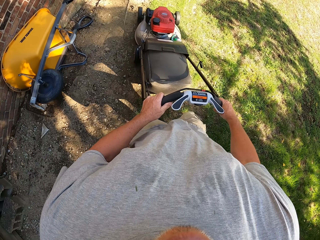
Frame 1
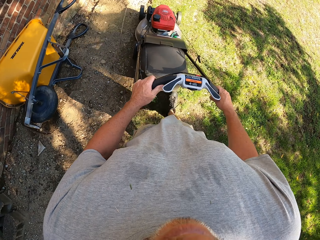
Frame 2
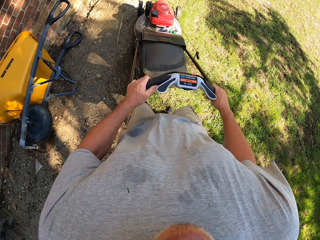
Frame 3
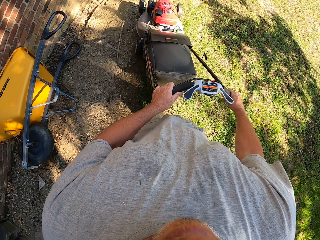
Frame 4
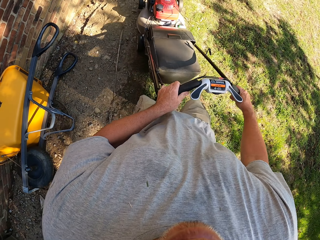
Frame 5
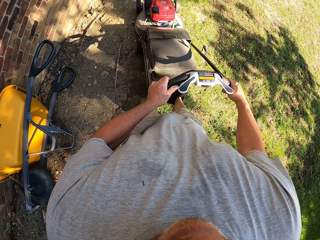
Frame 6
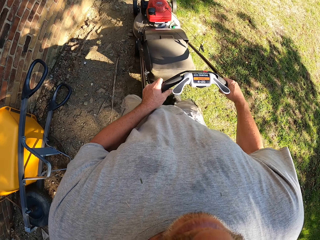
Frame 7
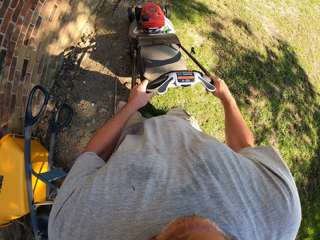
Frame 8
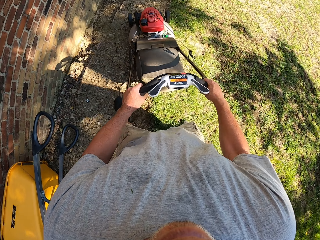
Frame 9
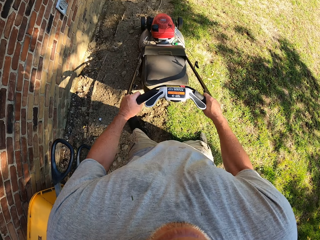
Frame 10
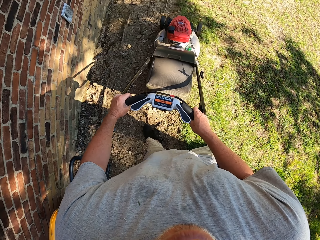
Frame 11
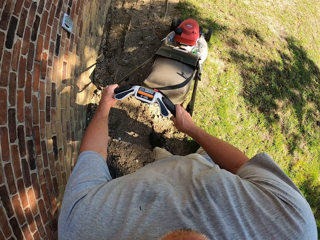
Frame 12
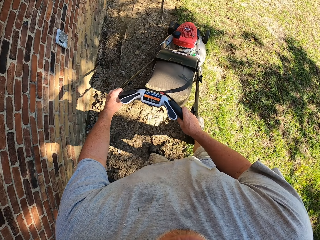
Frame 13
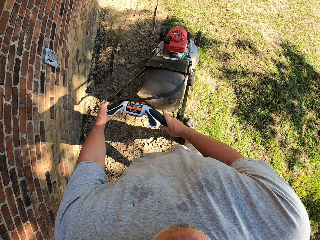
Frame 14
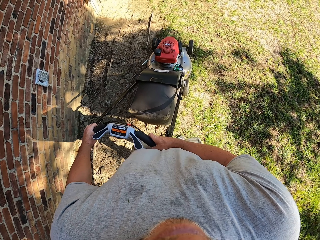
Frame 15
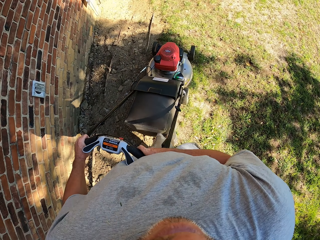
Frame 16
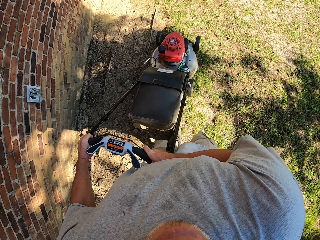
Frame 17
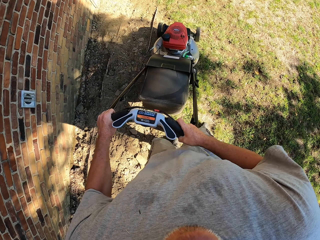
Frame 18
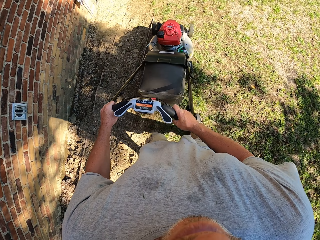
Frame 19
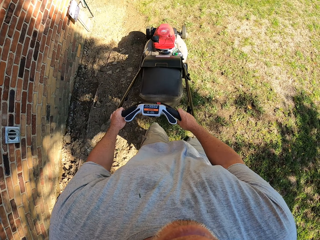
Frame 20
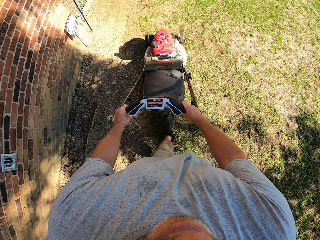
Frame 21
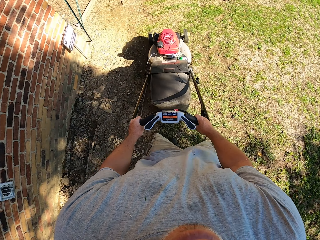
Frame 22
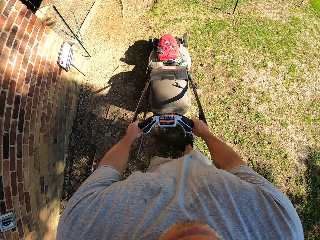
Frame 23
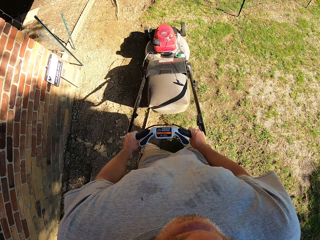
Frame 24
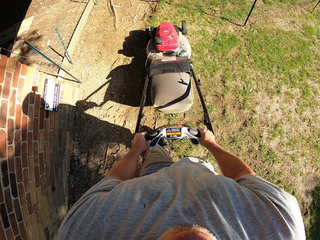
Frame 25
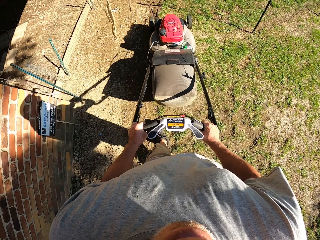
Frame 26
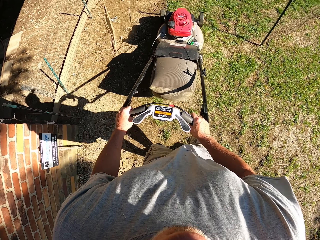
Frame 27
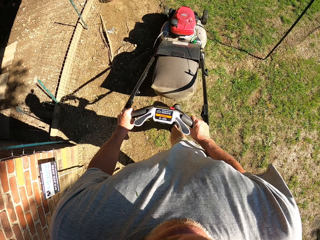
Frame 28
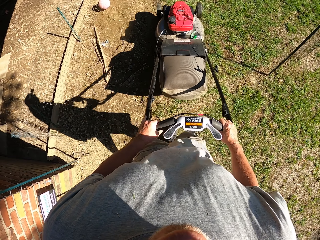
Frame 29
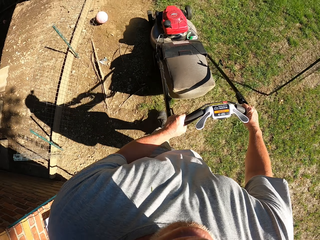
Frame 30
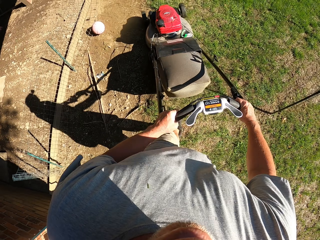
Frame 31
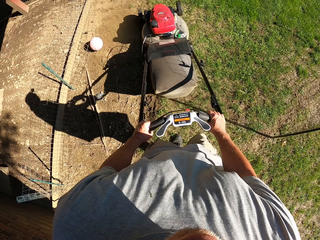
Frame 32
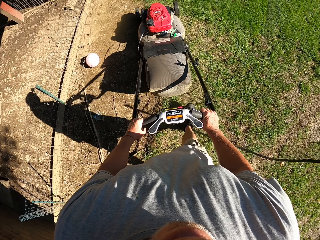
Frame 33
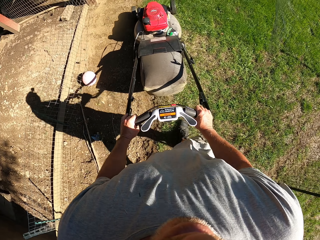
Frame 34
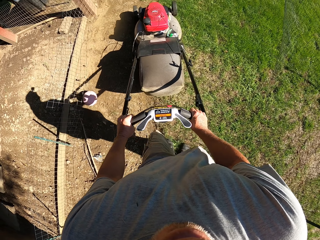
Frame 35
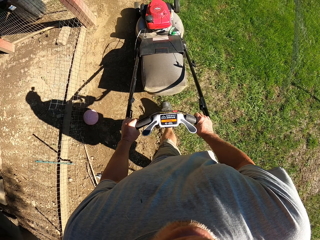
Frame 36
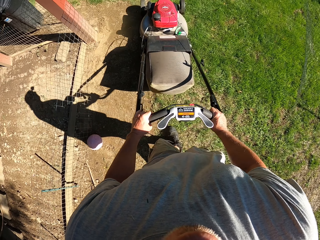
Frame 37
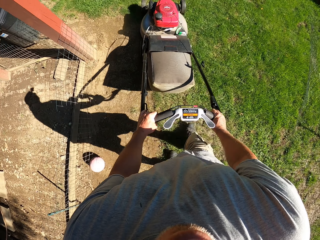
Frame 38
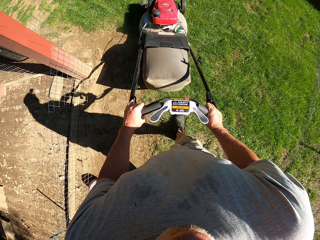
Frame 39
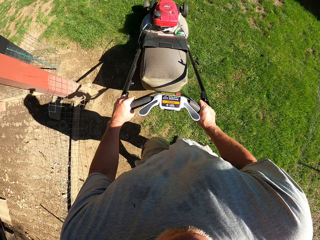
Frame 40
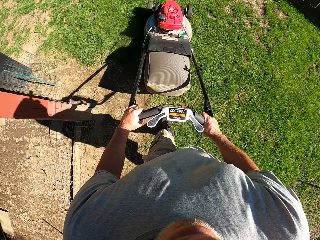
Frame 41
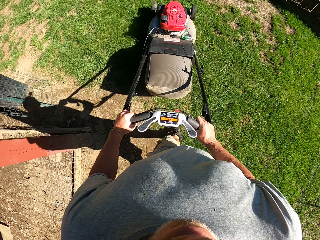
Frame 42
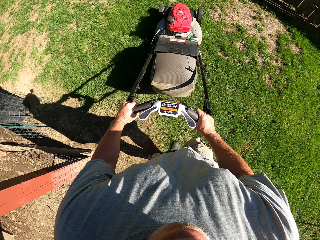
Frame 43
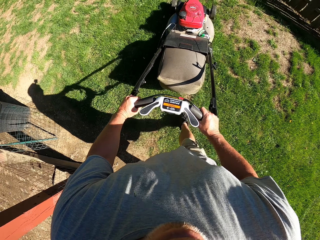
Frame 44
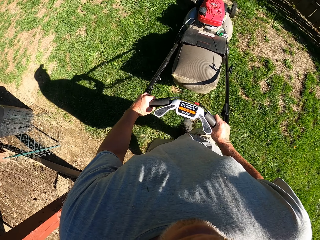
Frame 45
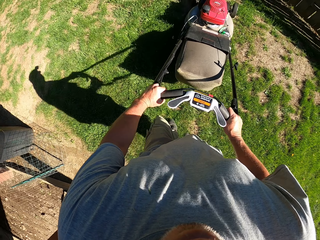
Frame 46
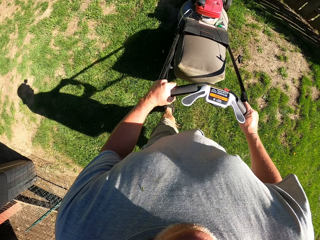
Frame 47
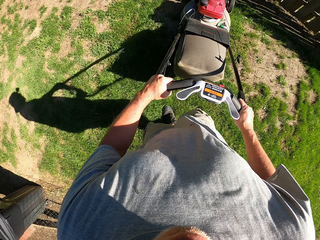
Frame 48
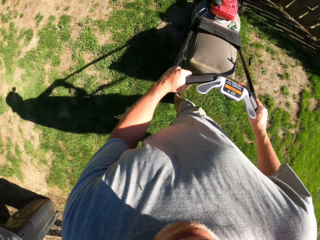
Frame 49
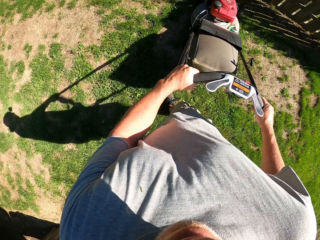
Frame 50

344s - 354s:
The camera wearer turns the lawn mower right. They push the lawn mower forward.

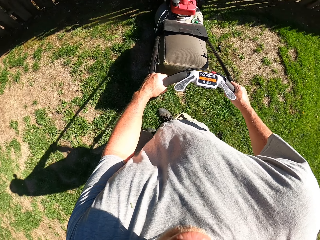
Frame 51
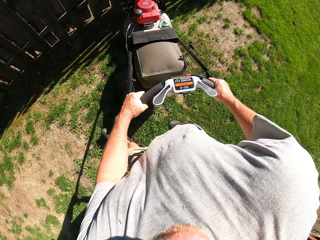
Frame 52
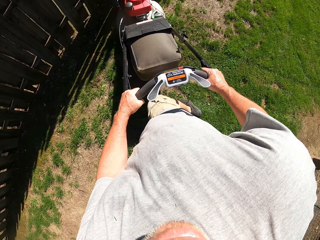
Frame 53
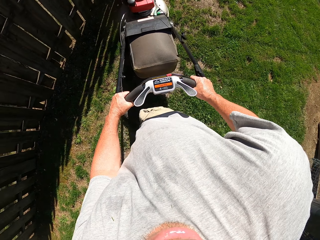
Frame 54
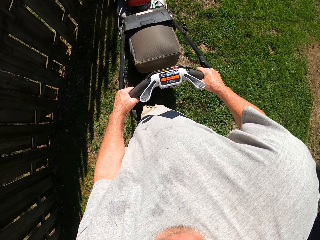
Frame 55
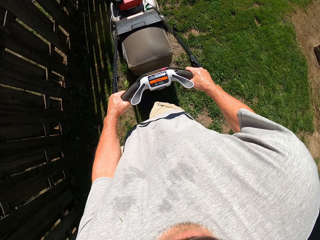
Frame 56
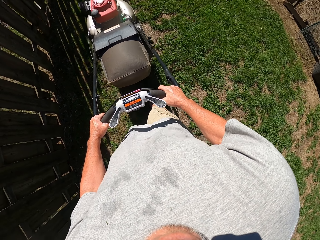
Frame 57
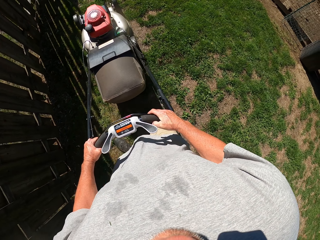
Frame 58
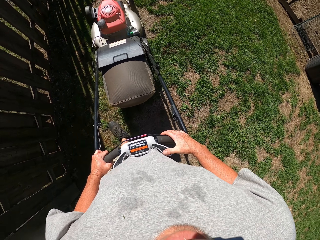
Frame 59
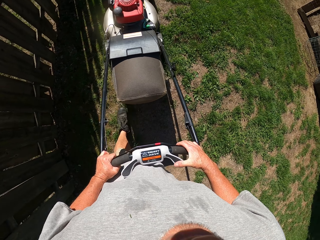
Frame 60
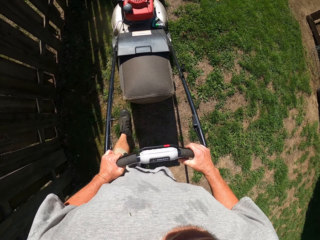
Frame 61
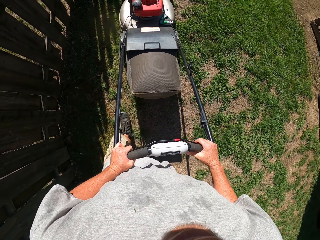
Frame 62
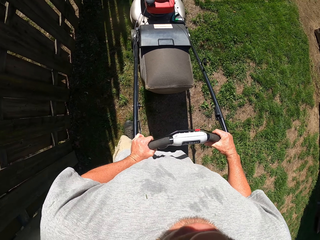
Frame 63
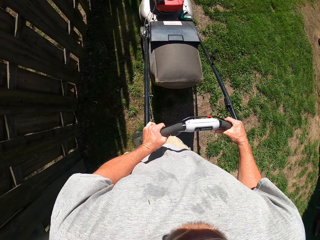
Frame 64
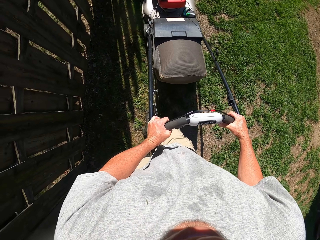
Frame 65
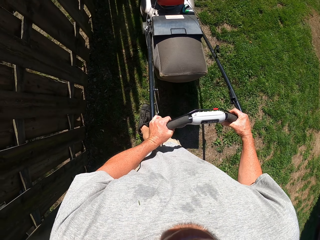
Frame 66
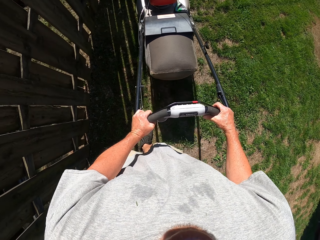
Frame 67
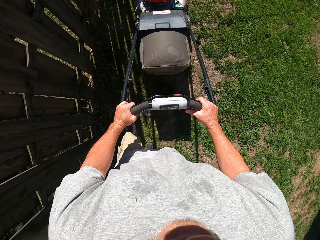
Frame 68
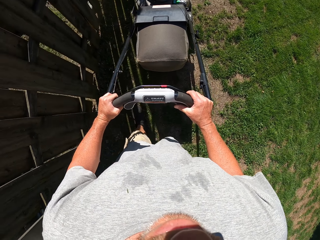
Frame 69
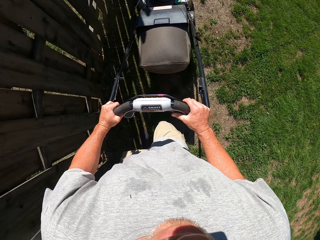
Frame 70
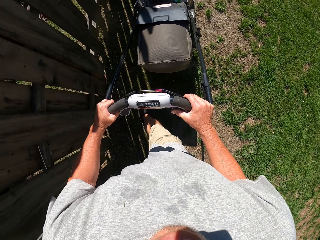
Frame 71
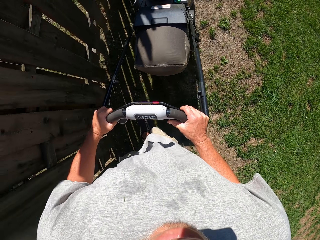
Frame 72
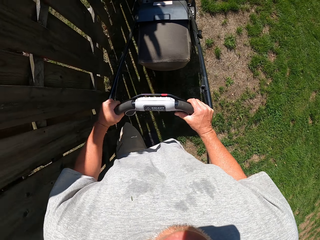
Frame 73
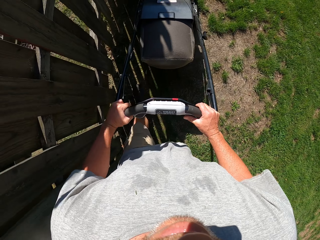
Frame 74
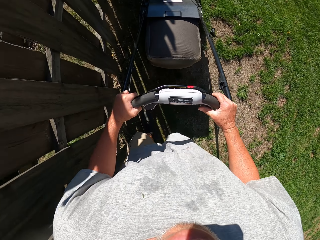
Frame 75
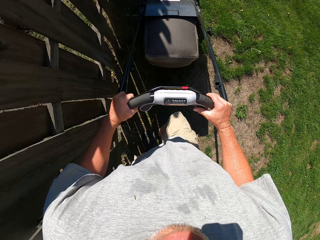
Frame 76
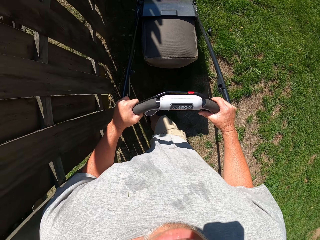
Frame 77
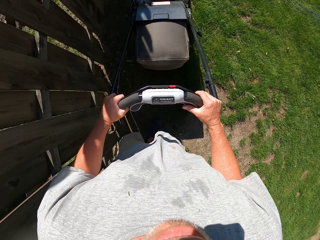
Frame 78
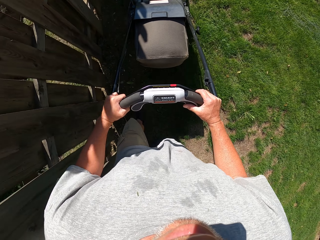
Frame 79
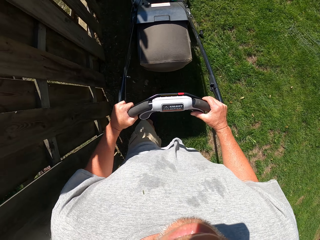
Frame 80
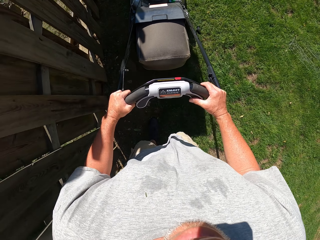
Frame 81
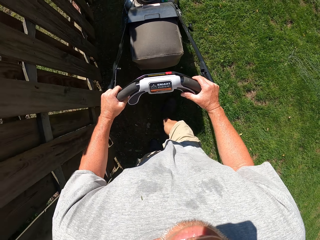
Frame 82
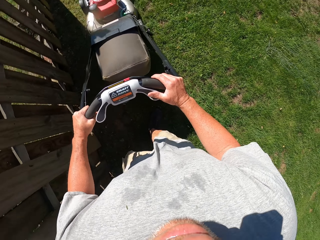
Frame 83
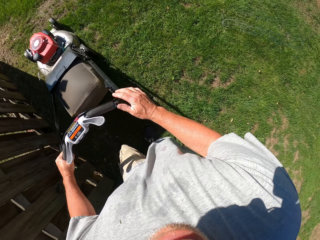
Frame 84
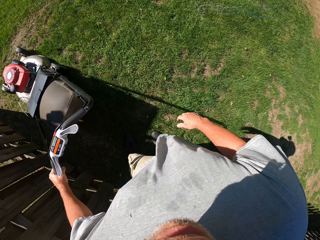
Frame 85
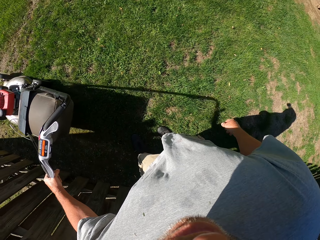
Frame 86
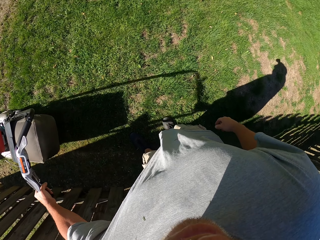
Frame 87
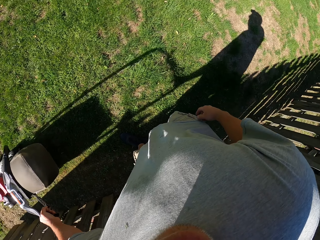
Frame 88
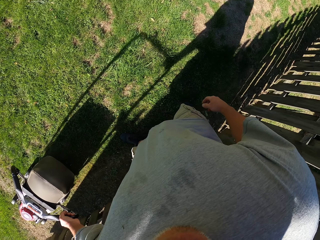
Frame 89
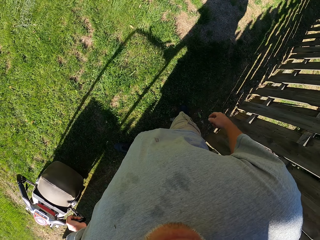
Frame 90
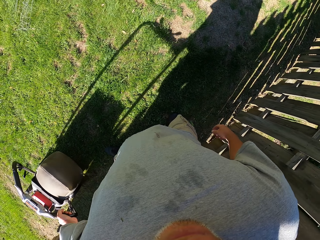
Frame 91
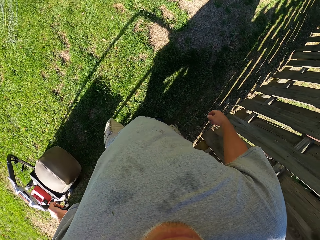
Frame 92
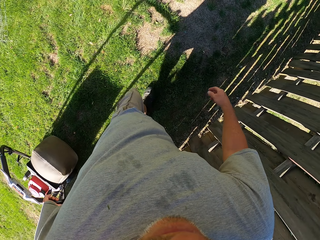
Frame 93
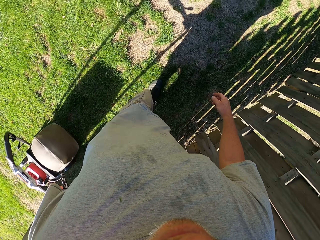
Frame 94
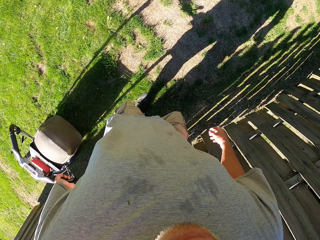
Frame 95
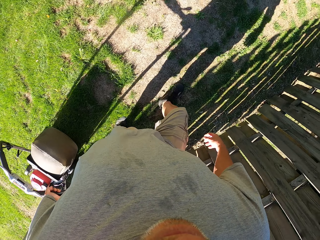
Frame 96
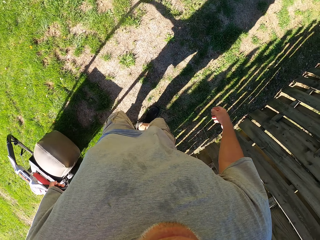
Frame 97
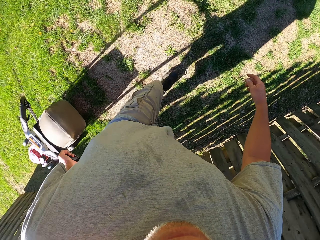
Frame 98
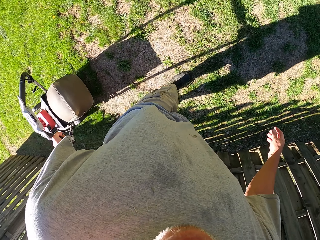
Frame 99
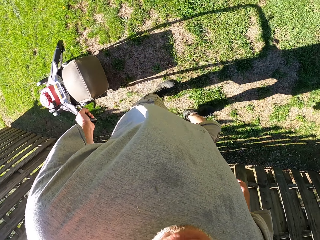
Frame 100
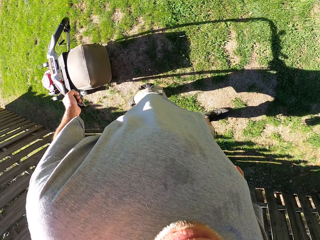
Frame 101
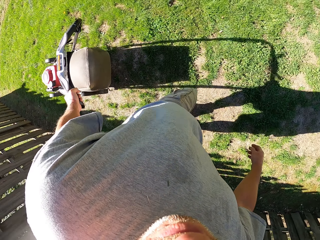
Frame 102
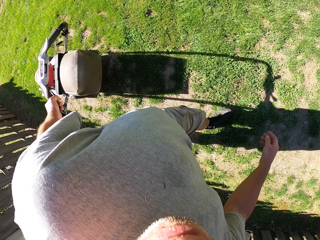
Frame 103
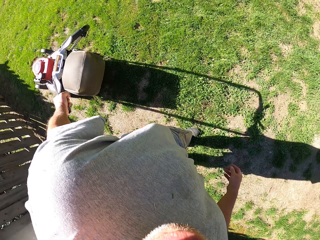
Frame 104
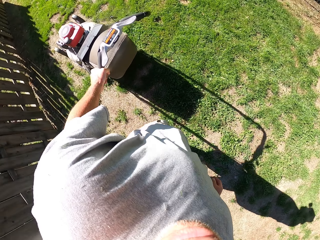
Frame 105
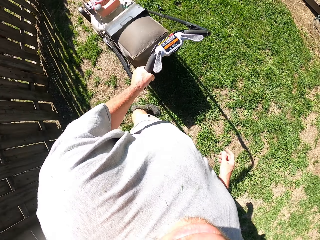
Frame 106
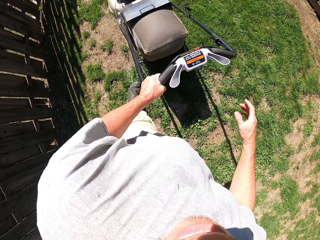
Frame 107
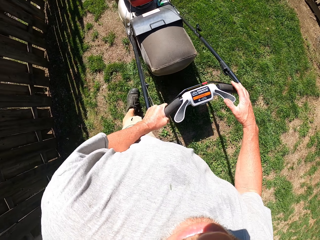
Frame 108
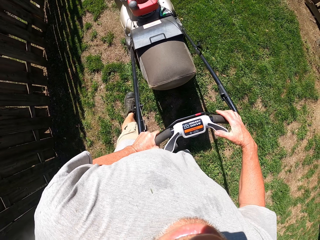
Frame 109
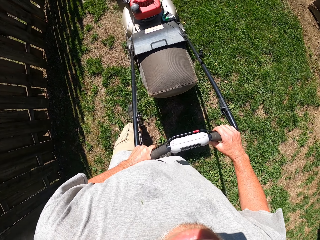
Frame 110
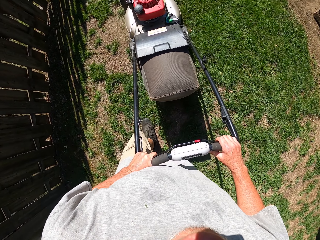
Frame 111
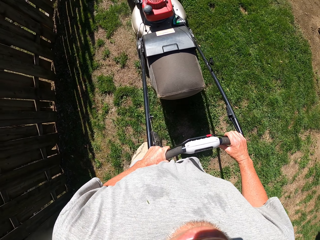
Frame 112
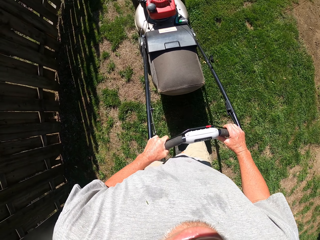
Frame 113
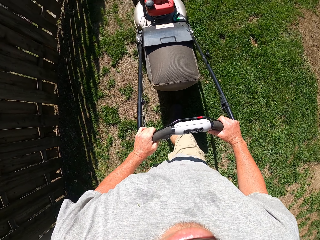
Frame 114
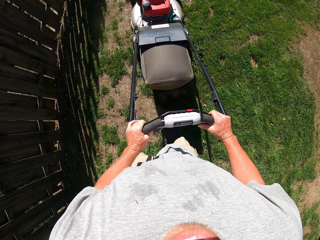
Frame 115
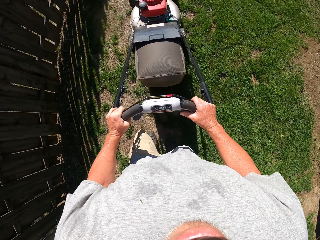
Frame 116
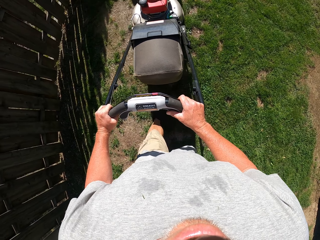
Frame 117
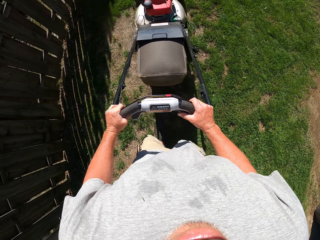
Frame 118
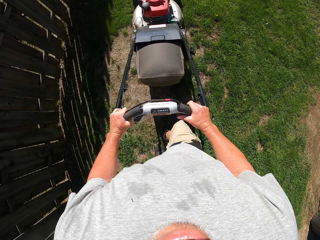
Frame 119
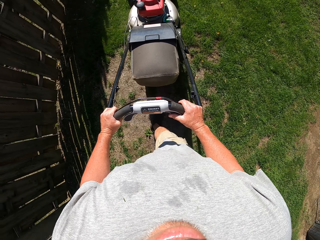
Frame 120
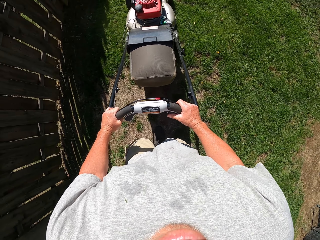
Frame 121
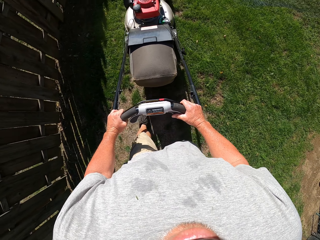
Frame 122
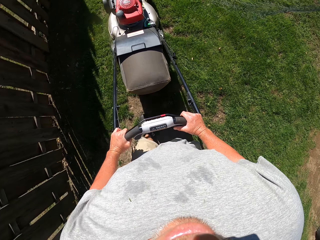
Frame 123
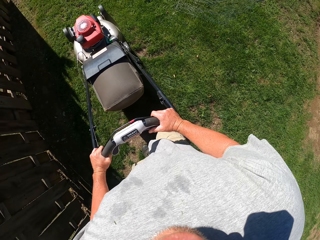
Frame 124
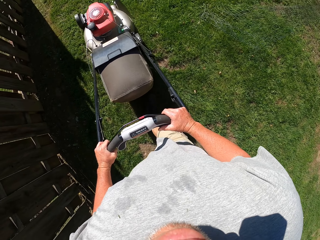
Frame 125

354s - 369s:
The camera wearer turns the lawn mower right. They pull the lawn mower backwards. They push the lawn mower forward. They pull the lawn mower backwards. They push the lawn mower forward.
